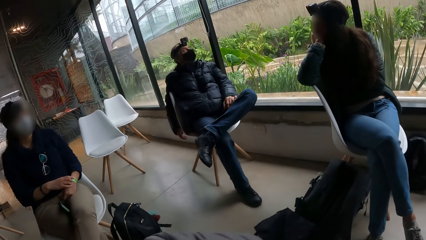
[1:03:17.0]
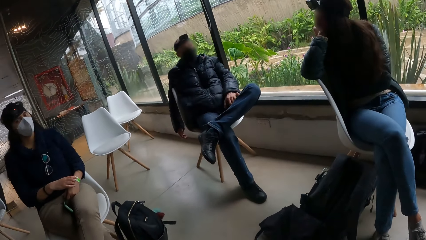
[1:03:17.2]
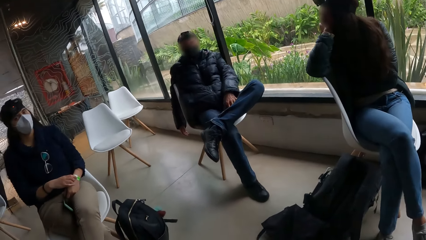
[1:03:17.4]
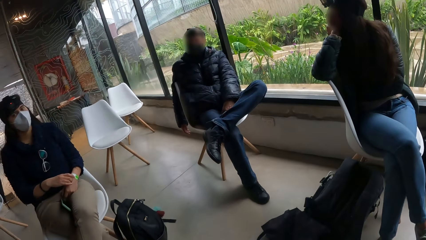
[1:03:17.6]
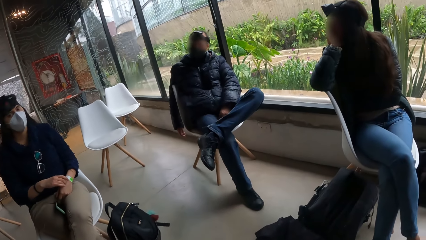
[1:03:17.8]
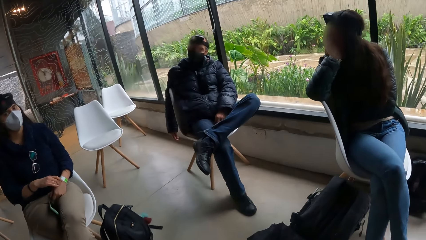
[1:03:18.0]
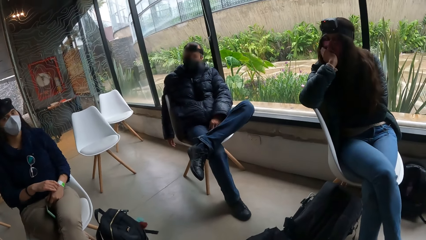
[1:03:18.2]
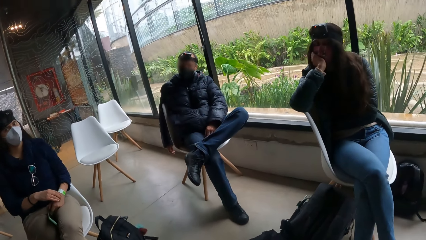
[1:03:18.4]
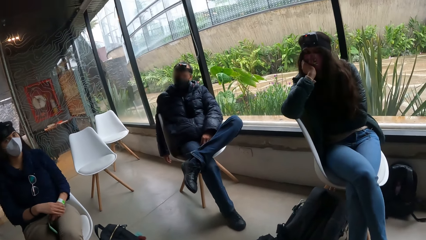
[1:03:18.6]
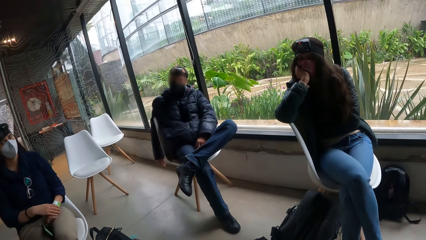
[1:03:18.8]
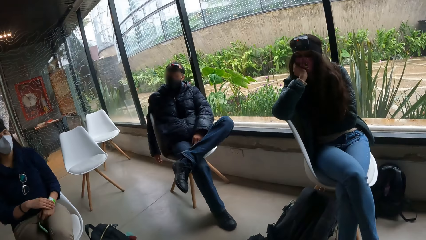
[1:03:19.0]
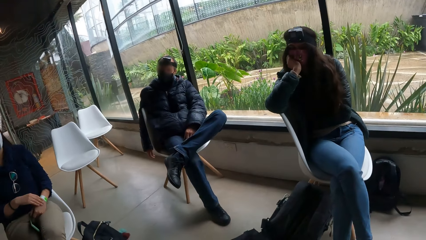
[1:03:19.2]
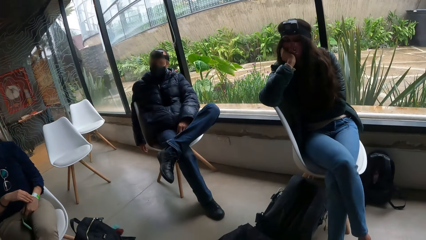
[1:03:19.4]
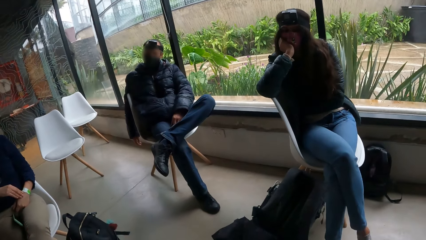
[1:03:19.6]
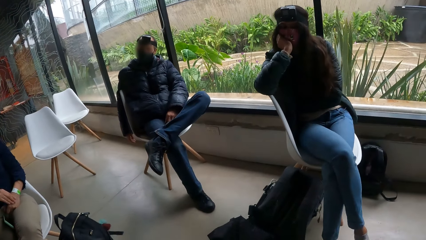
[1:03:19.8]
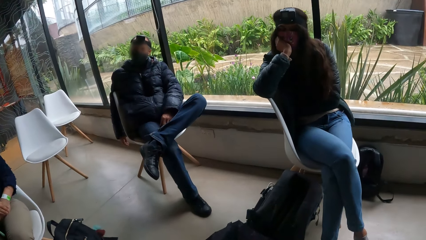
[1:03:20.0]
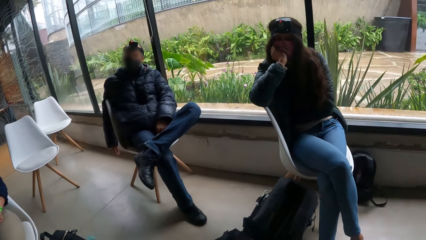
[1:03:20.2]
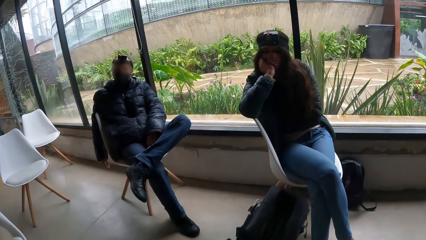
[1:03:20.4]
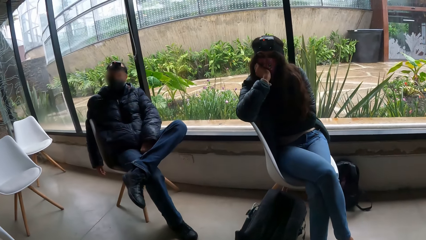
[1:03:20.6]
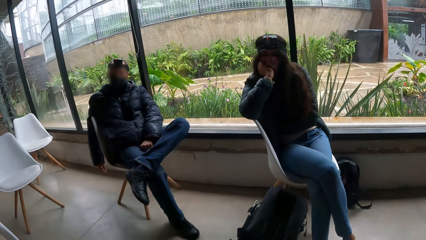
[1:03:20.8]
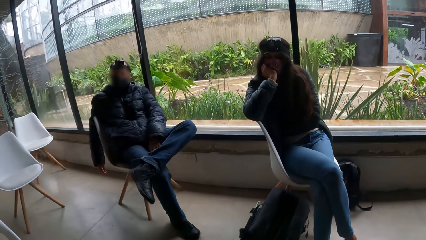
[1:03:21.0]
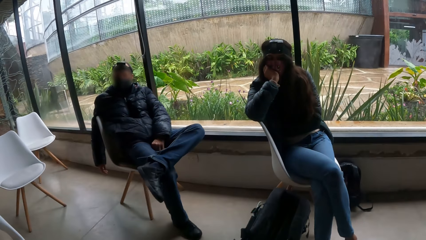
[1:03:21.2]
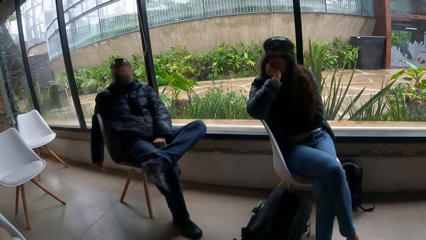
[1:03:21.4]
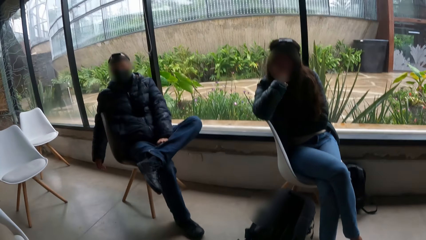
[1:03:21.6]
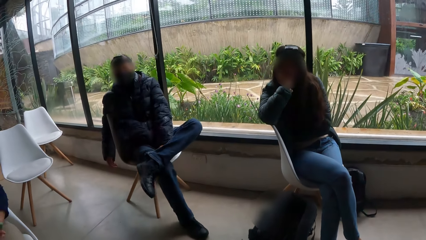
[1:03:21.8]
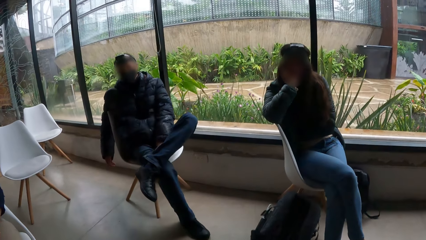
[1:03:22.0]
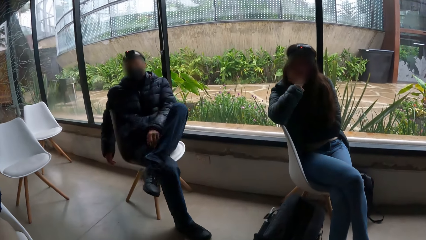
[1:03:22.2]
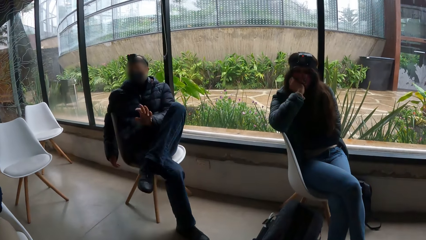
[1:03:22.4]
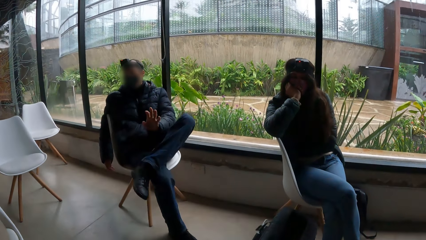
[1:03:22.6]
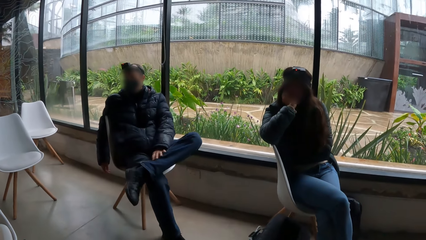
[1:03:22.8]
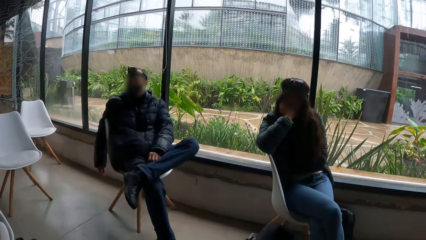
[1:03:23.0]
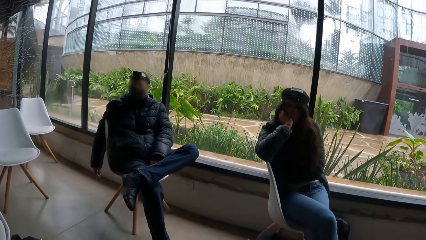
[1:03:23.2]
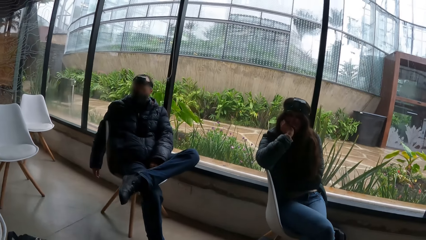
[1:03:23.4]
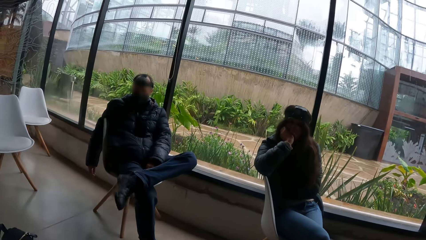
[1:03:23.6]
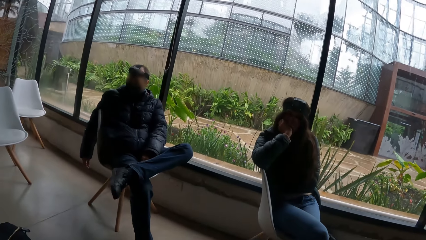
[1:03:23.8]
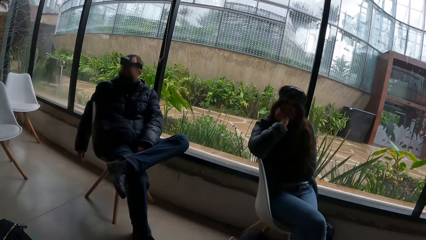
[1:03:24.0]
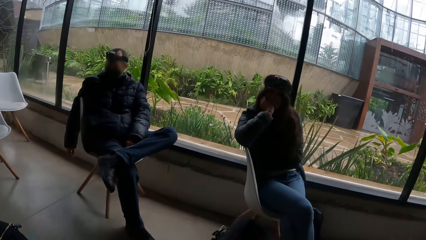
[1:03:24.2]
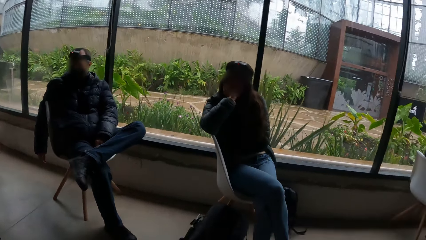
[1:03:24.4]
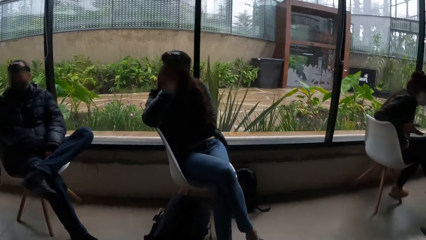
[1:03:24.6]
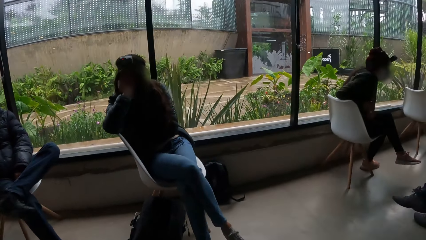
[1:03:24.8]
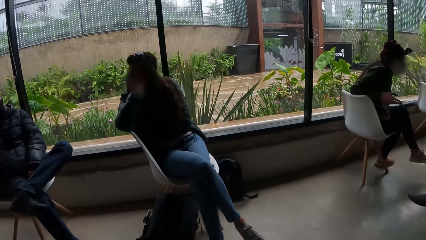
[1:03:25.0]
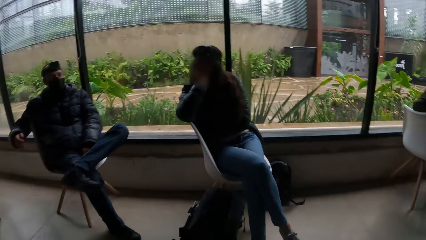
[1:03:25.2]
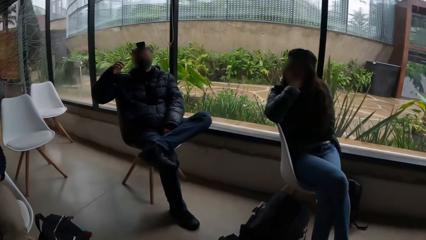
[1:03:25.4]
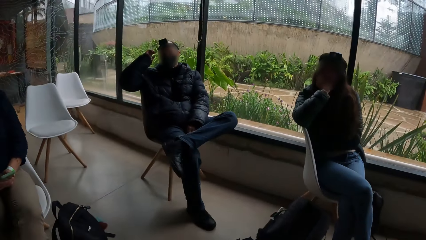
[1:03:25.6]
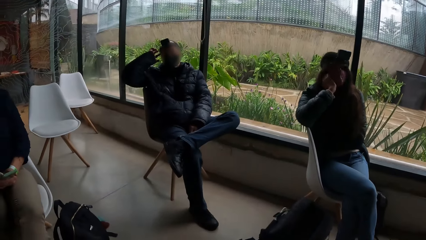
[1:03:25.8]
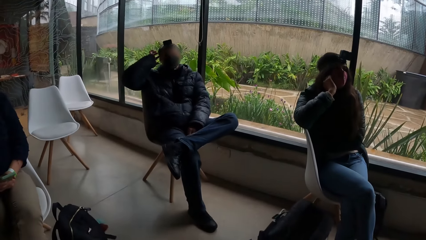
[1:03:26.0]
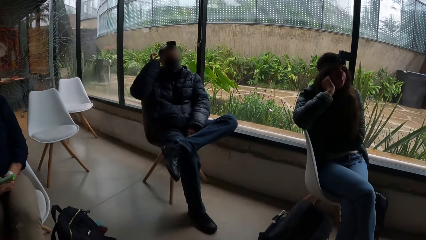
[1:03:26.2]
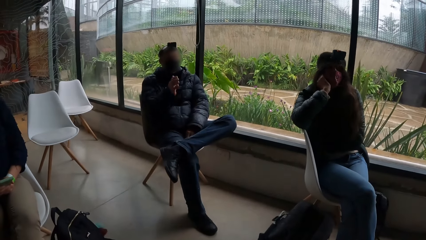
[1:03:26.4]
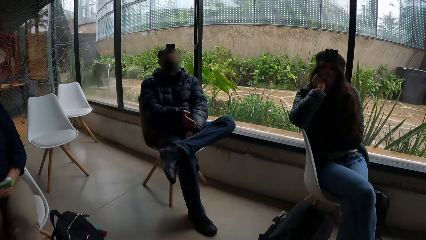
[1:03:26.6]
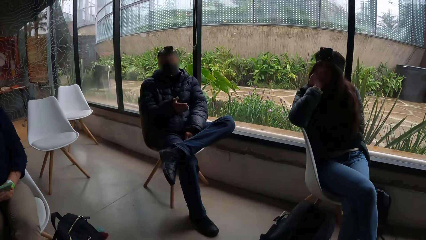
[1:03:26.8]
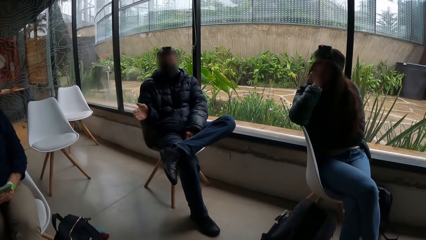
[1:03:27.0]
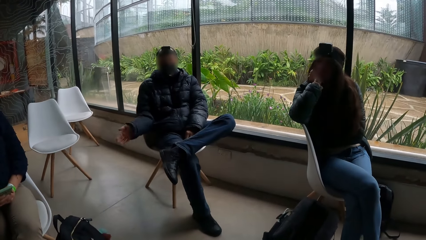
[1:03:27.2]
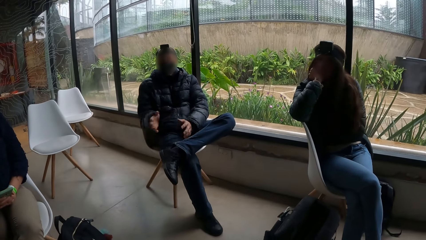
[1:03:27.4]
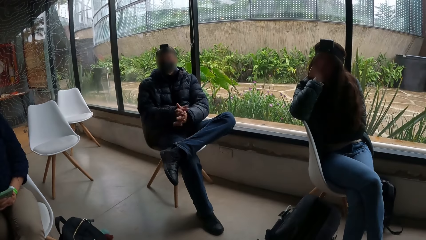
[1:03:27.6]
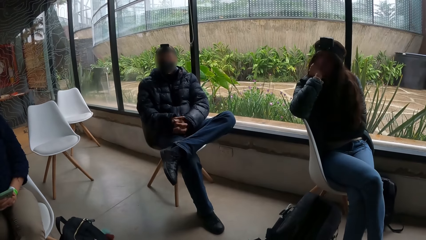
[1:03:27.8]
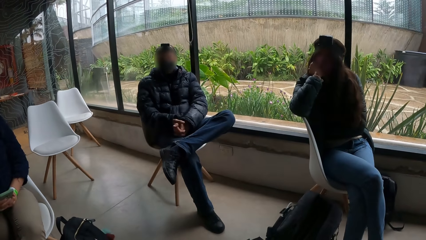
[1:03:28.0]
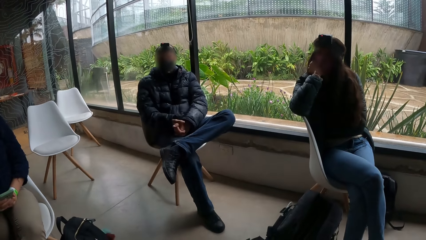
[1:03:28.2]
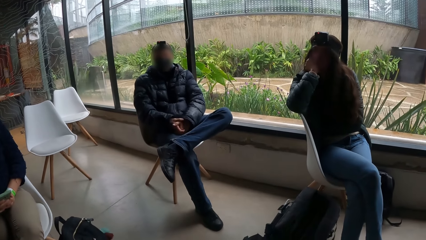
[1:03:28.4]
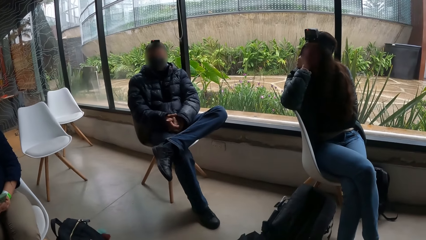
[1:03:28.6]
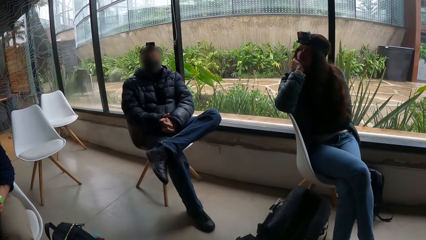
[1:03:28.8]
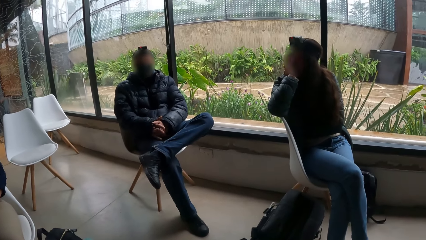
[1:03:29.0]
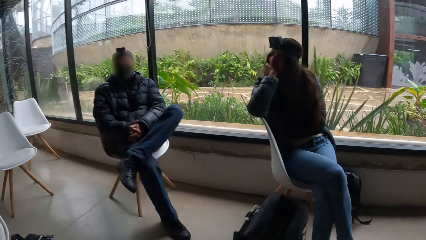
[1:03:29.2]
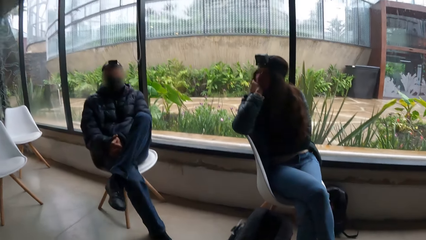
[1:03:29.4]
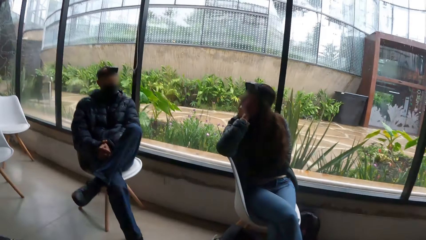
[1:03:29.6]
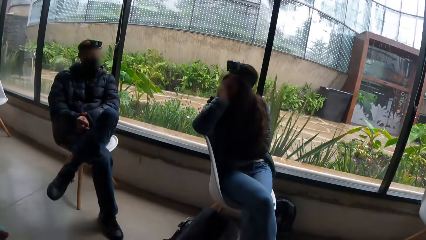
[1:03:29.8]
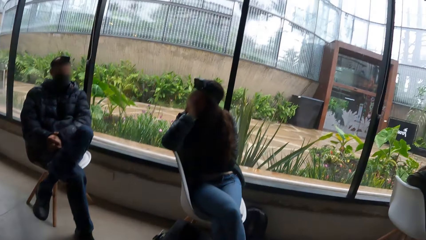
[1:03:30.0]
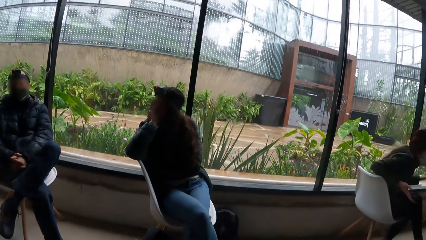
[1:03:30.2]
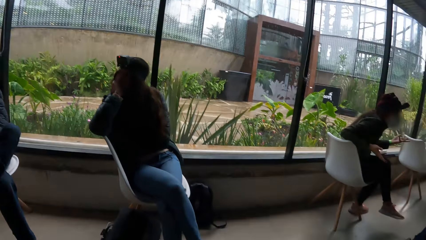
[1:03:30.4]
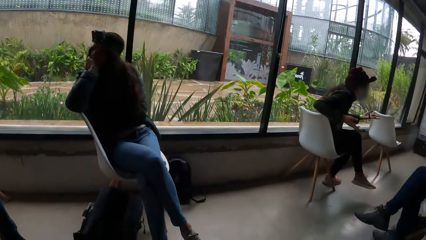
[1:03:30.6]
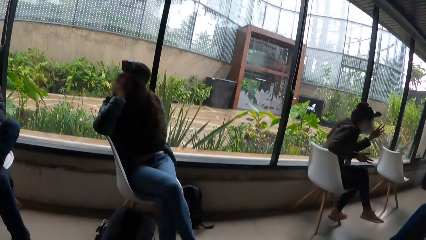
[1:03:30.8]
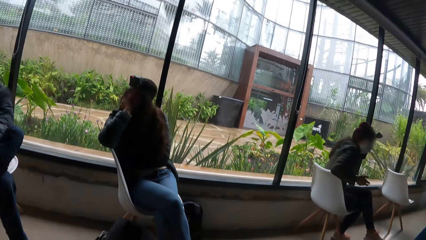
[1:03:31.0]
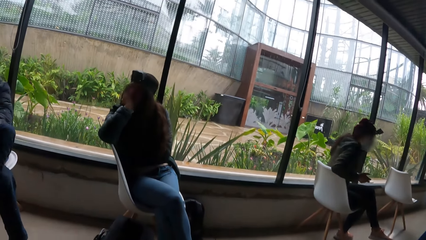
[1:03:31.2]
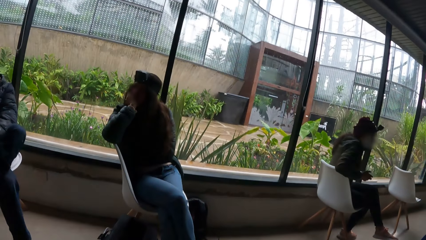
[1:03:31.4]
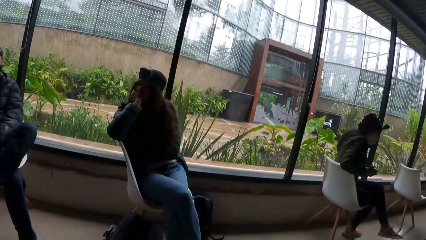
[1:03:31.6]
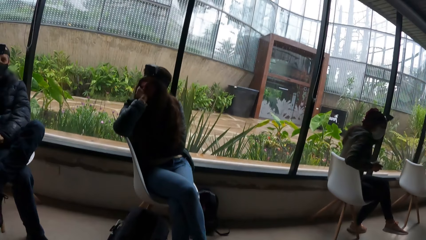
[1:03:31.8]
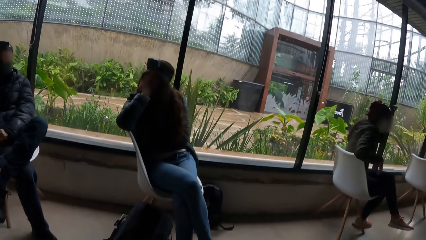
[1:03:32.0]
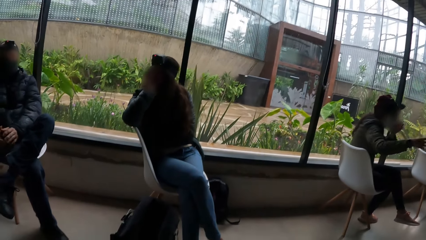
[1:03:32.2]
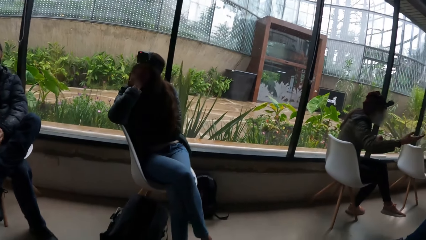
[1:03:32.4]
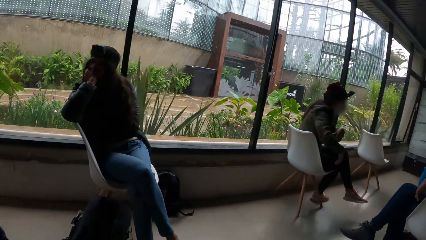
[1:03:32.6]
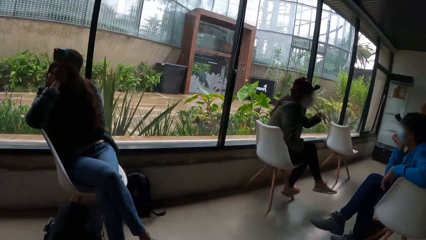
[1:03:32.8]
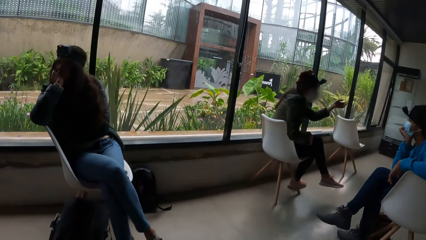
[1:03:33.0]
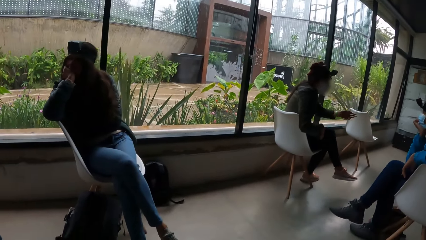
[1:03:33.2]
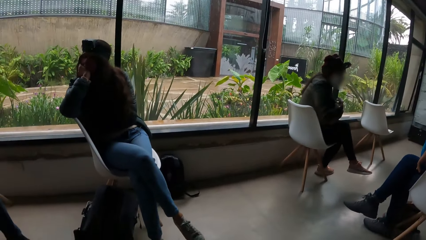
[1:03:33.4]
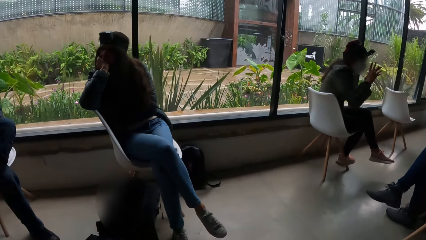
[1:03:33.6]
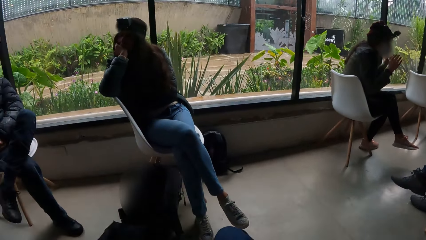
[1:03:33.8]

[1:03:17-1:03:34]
A man looks at the camera wearer. Another man looks at the camera wearer. A third man adjusts himself on a chair. A woman operates a phone with both hands. The third man touches his head with his right hand. Another woman interacts with a third woman. The camera wearer looks around the room.
